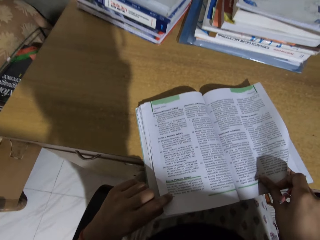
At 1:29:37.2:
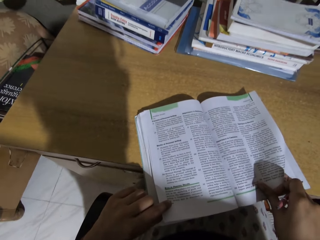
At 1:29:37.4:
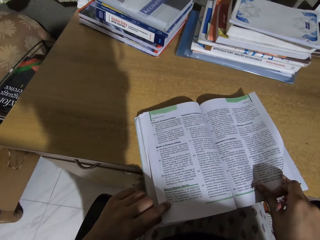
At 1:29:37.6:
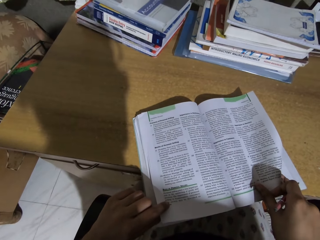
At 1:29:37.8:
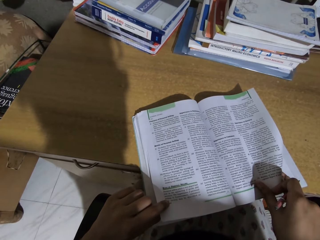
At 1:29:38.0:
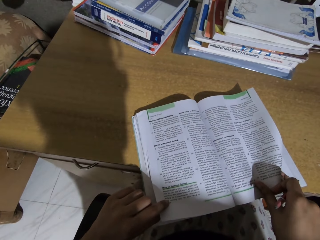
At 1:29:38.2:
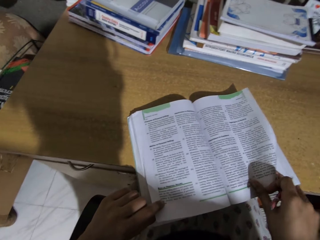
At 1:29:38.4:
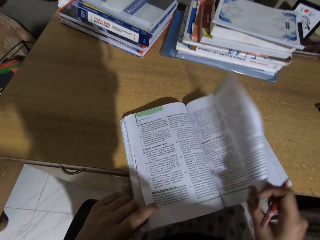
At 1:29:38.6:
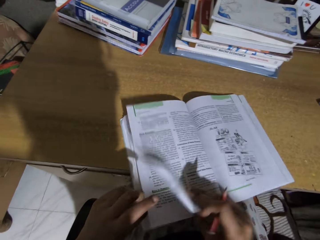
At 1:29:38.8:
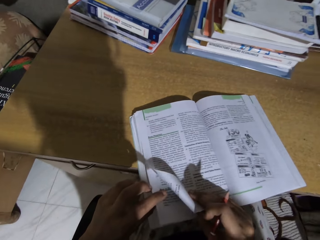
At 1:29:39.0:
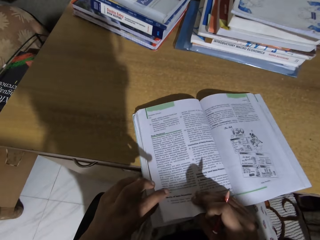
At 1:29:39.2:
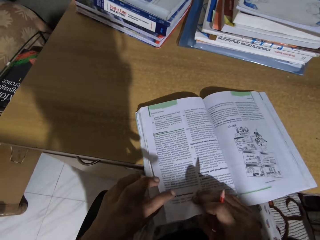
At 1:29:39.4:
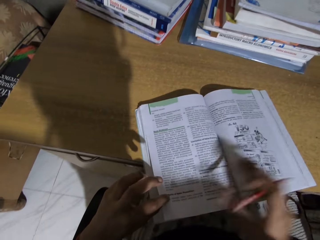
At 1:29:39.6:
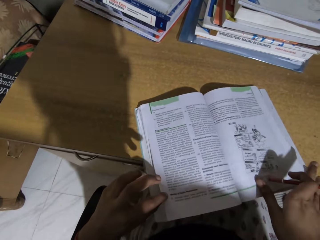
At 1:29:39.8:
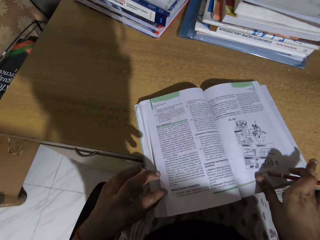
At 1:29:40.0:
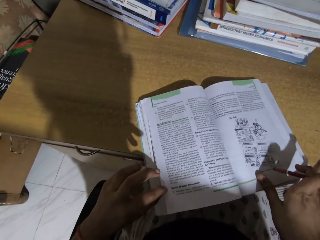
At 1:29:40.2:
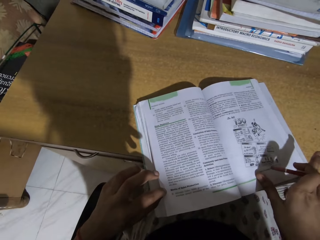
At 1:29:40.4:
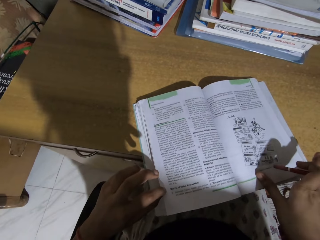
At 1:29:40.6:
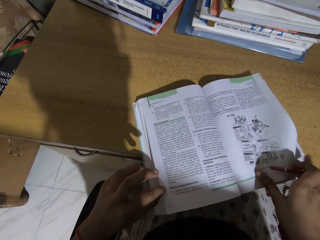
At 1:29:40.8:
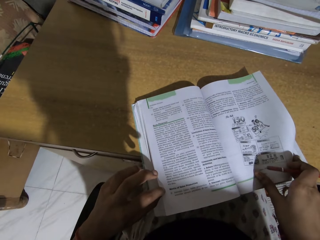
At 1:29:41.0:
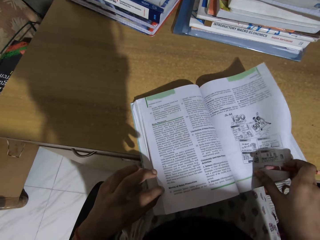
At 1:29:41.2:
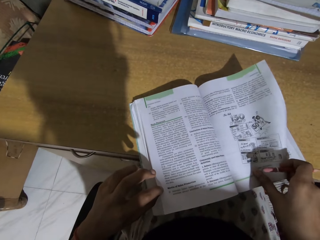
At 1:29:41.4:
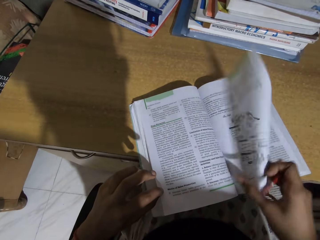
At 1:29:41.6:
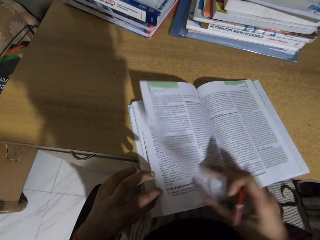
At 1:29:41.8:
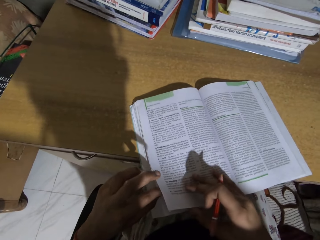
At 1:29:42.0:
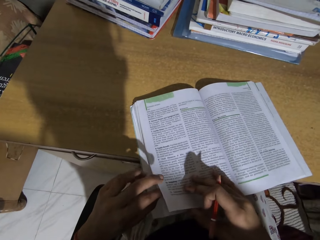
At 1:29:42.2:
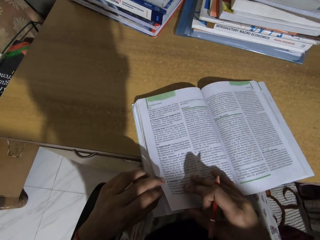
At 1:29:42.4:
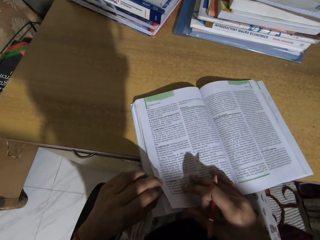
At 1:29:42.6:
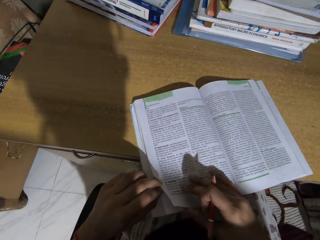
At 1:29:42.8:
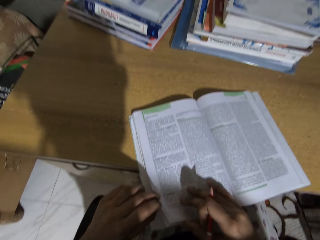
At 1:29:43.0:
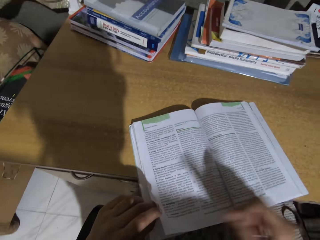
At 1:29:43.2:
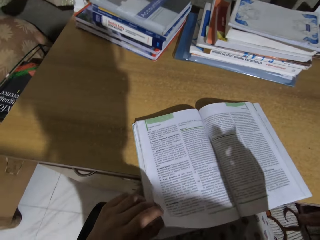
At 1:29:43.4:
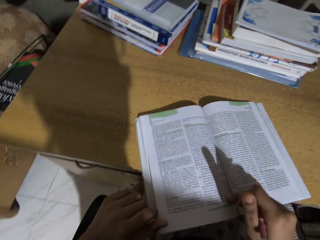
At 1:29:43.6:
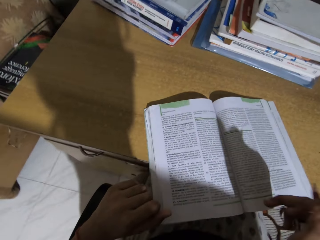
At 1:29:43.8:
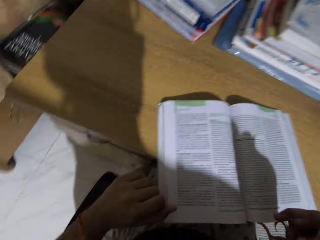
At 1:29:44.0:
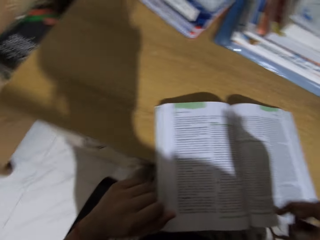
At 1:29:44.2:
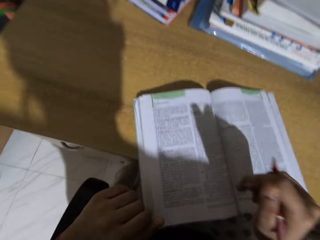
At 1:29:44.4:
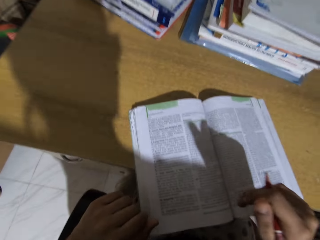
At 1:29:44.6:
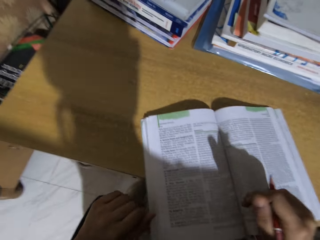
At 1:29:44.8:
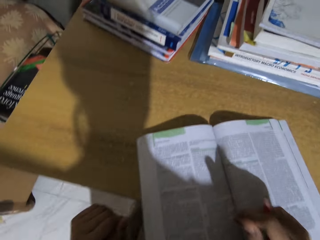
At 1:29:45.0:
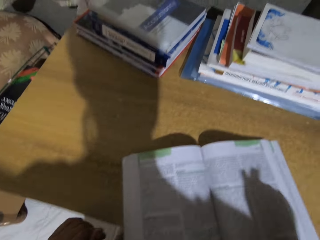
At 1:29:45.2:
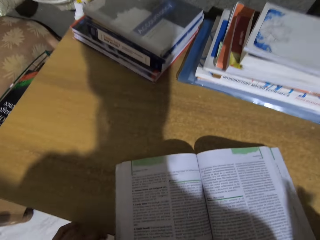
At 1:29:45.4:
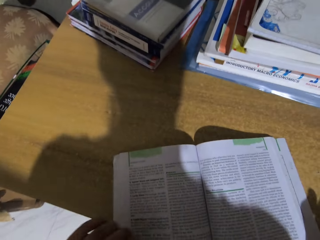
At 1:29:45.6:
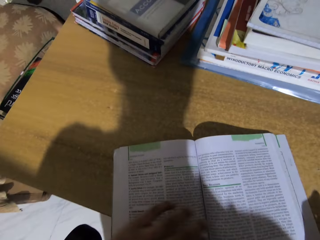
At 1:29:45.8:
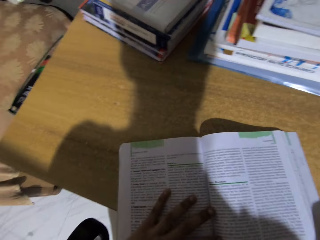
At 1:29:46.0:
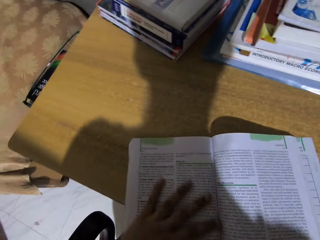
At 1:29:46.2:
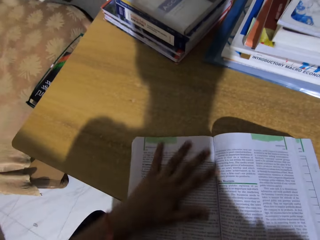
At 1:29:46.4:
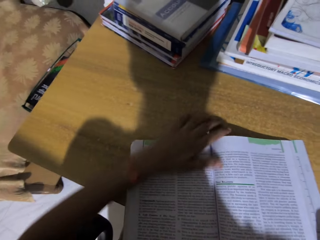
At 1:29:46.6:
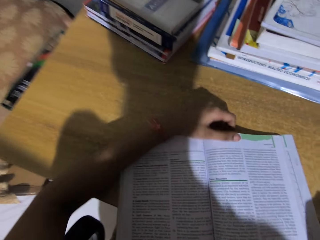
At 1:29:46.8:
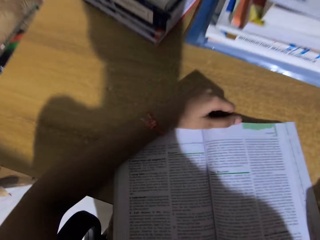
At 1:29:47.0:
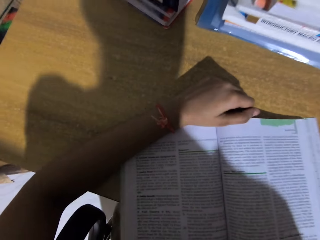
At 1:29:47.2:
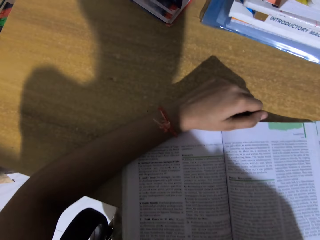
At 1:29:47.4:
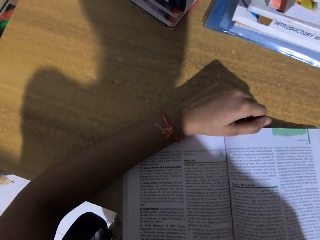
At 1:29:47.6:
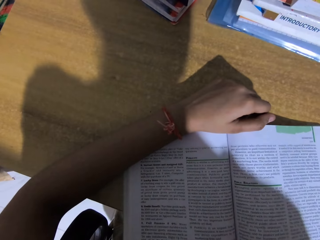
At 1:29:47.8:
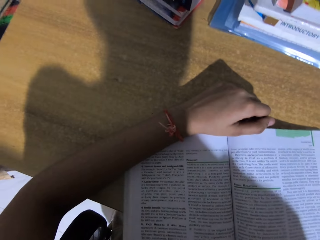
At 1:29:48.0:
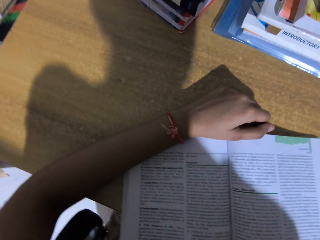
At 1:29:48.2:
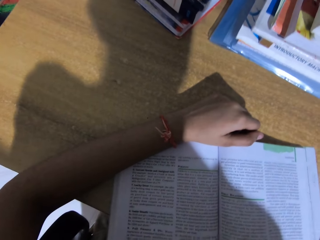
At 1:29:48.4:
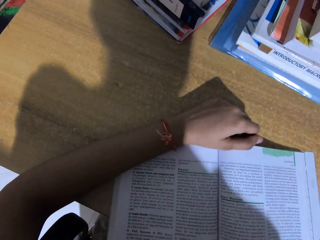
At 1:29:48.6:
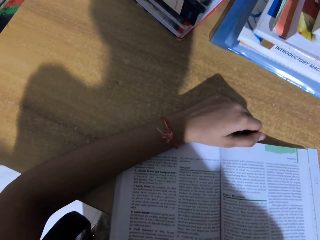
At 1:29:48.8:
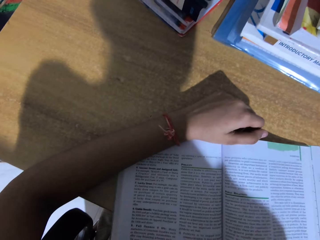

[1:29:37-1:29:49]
The camera wearer flips pages in the book. They open a page of the book. They read the book on the table.

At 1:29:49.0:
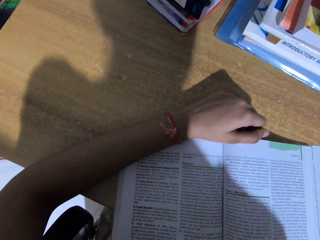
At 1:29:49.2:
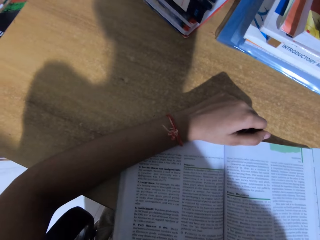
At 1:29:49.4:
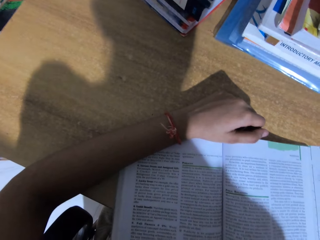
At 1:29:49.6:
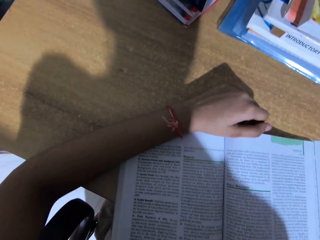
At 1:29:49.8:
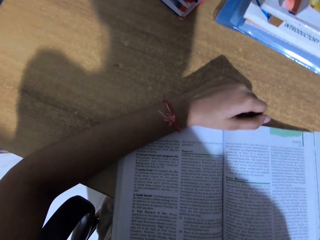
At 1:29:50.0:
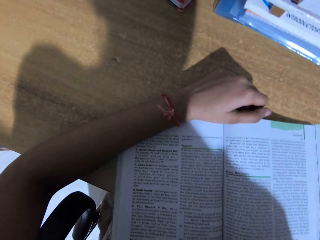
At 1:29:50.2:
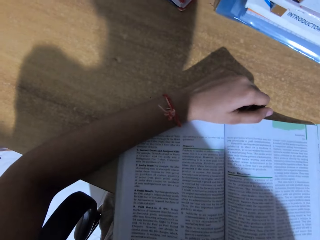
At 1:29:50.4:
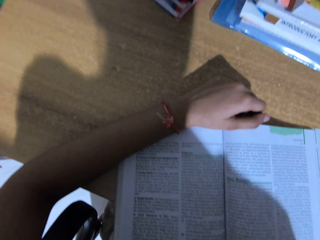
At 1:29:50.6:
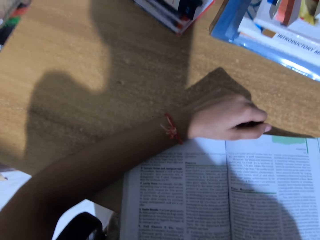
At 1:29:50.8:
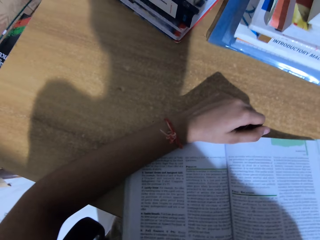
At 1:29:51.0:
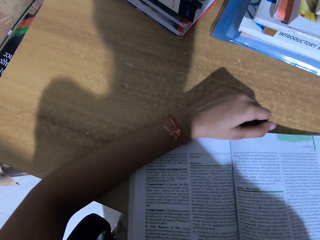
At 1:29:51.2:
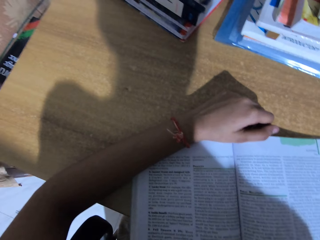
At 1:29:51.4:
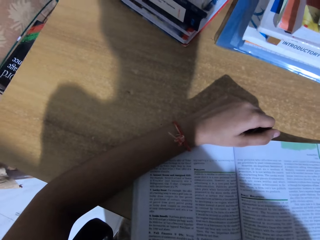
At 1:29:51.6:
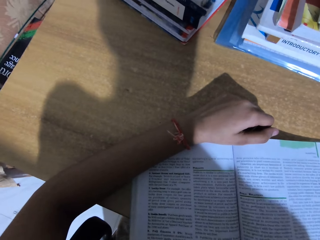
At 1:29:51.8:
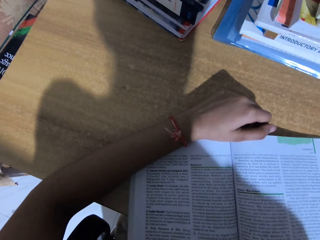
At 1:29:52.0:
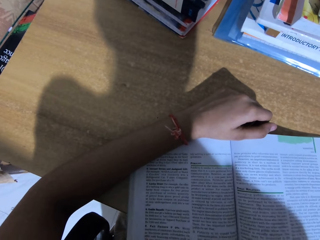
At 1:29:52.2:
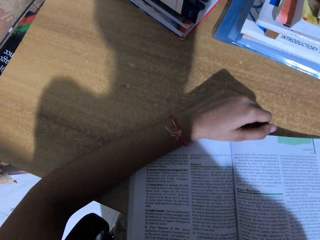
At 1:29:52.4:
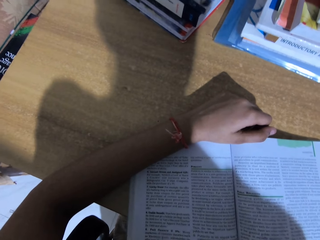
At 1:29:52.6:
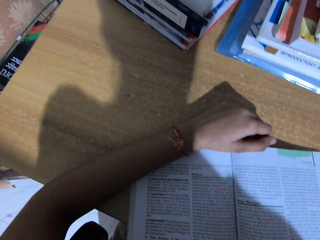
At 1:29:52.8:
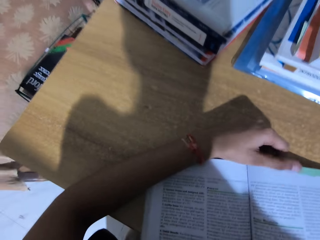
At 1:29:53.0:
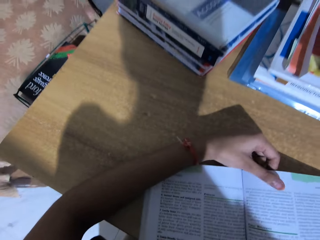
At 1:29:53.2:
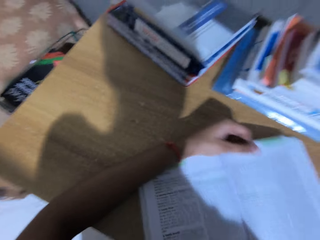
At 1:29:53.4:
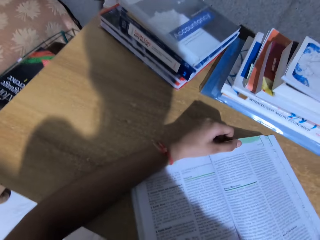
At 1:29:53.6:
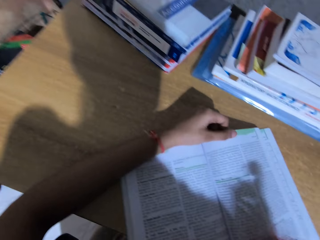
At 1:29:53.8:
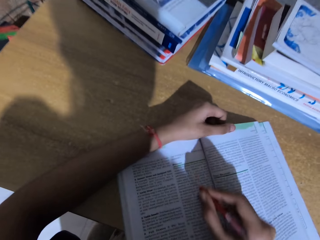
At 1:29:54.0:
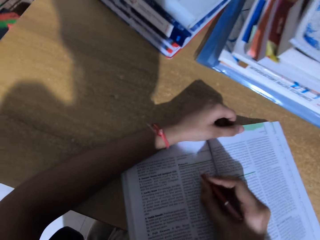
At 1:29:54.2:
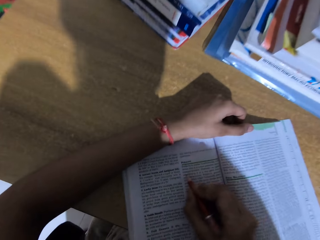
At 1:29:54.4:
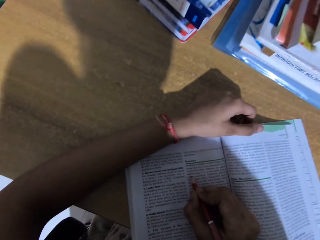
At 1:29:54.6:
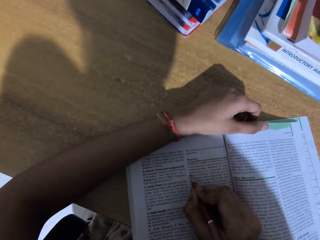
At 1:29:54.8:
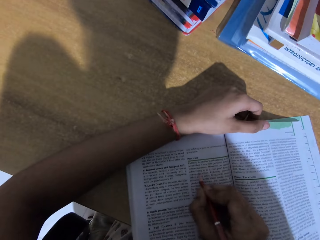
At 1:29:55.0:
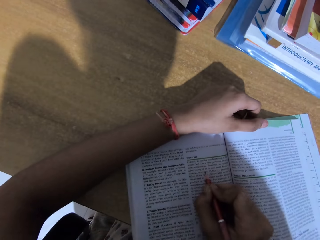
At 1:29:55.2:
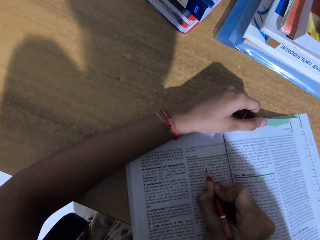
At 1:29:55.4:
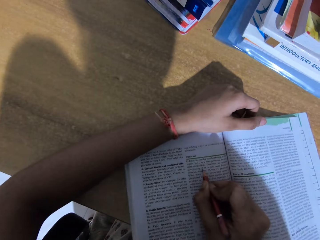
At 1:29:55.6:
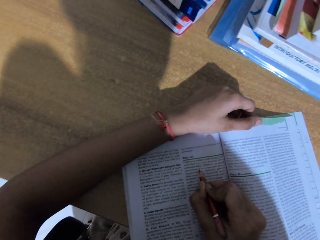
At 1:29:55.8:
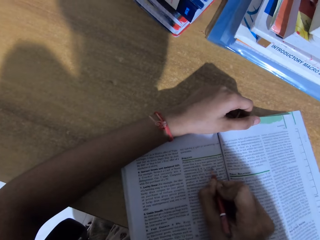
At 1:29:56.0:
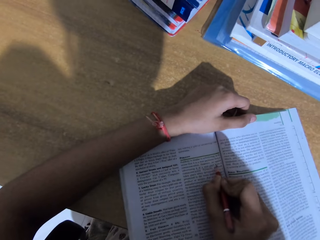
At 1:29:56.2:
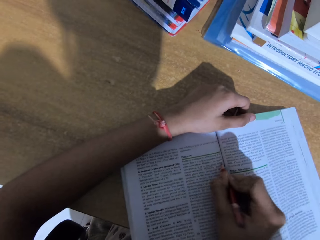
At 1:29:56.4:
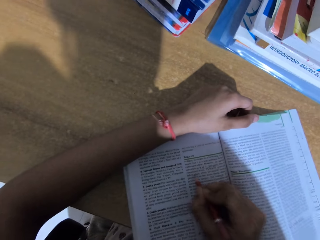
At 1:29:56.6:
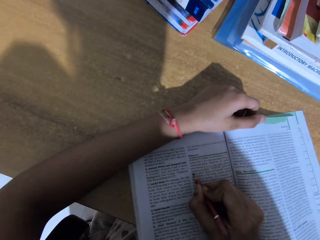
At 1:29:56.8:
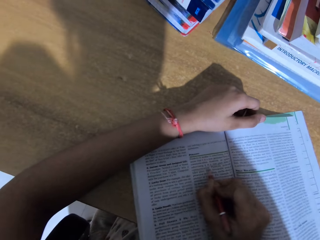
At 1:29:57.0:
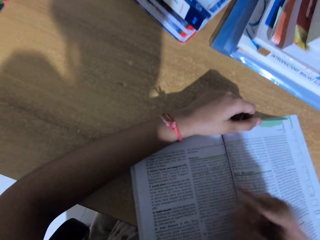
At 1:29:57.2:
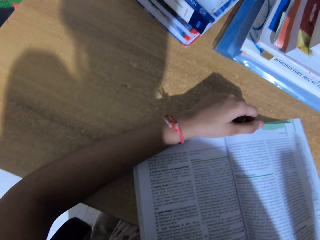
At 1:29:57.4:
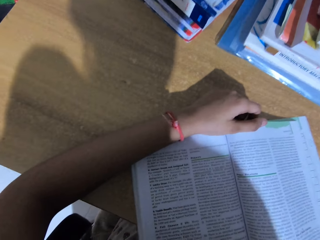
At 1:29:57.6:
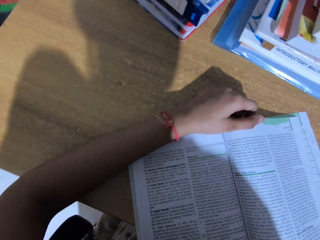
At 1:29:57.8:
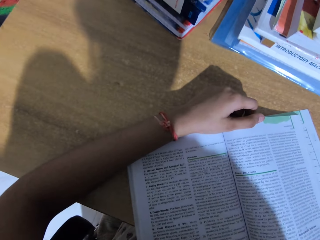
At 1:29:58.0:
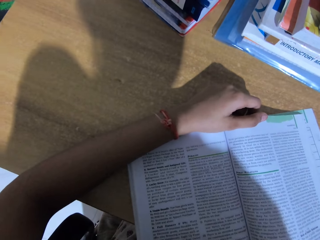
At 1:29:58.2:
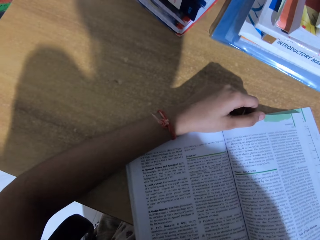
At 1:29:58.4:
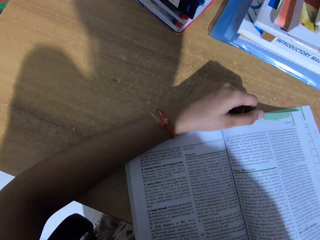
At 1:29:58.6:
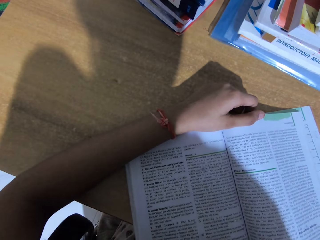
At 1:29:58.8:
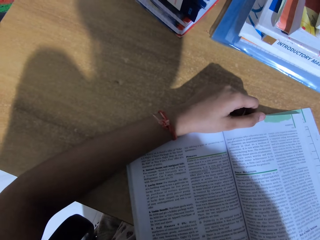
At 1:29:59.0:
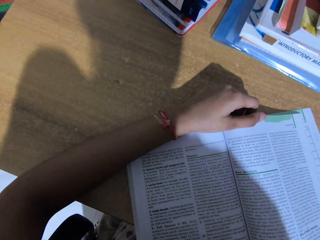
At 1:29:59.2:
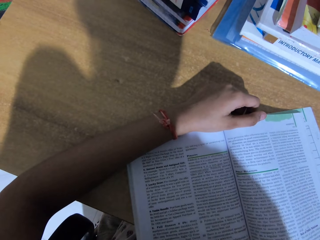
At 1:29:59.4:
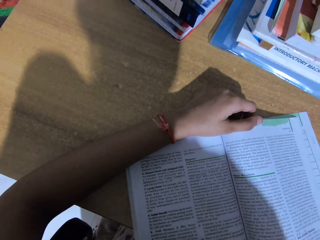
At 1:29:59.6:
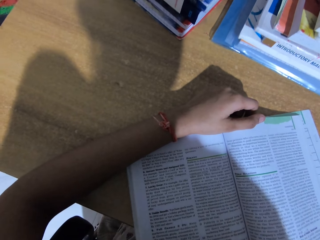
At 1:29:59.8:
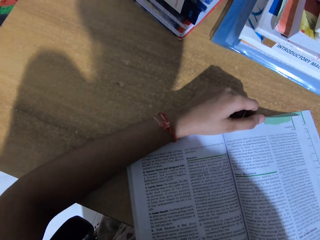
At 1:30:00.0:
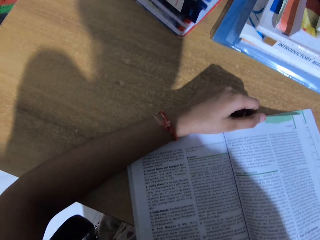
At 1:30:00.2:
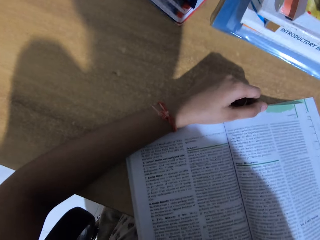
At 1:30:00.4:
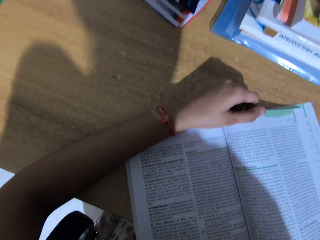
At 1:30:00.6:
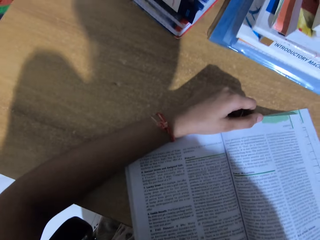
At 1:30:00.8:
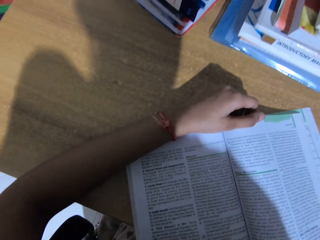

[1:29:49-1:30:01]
The camera wearer puts a line on the book. They mark the book with a pencil. They read the book.
